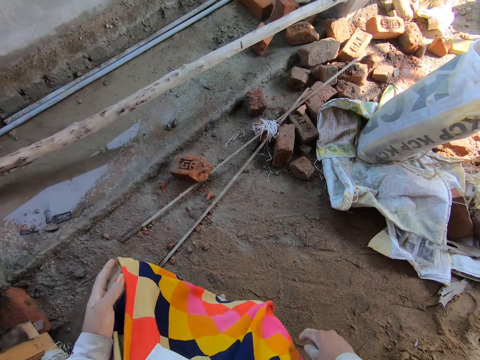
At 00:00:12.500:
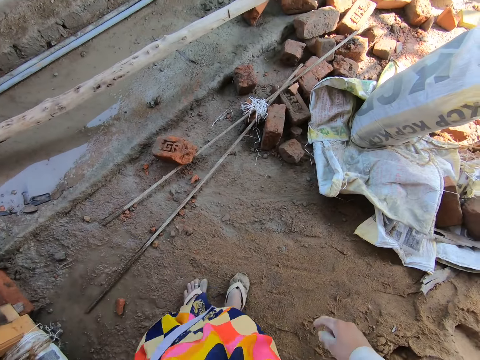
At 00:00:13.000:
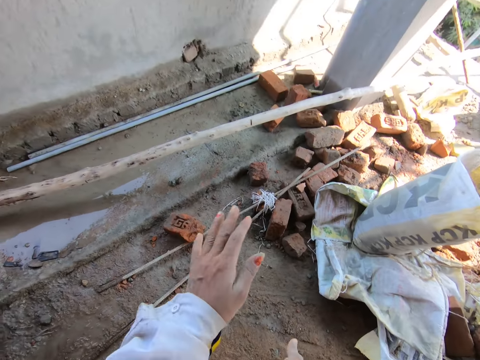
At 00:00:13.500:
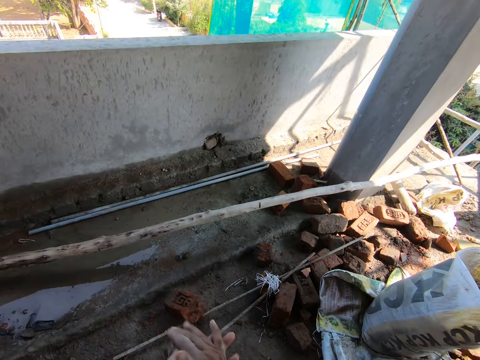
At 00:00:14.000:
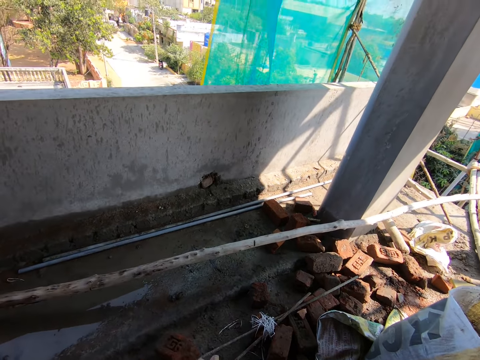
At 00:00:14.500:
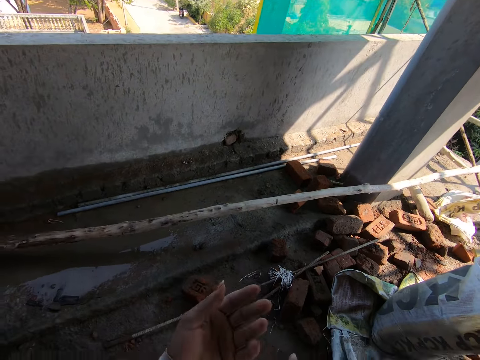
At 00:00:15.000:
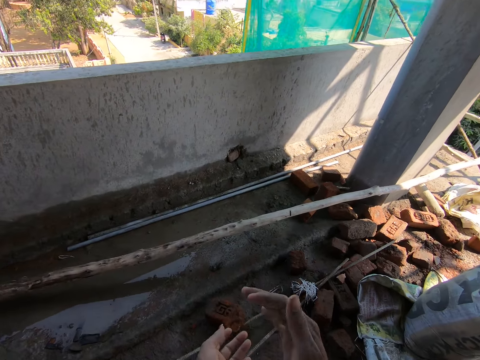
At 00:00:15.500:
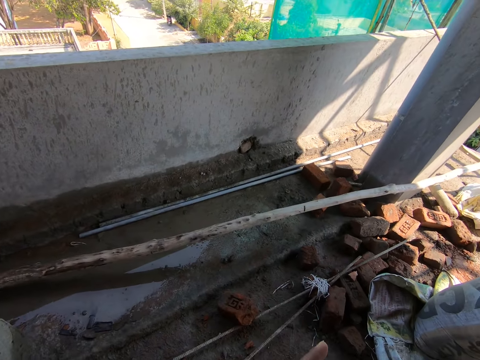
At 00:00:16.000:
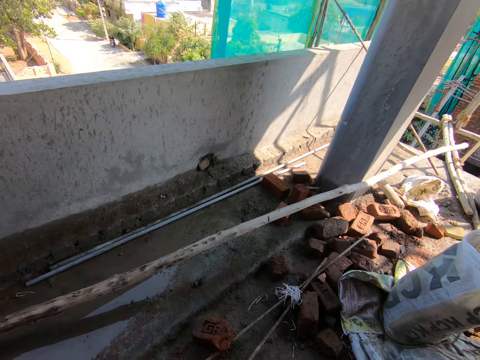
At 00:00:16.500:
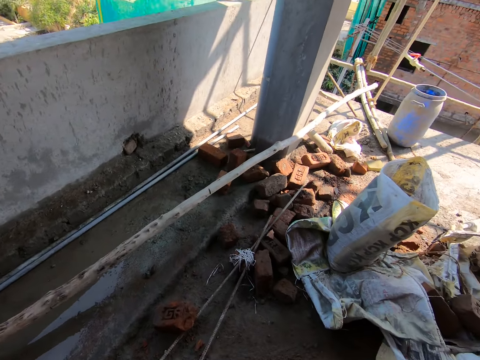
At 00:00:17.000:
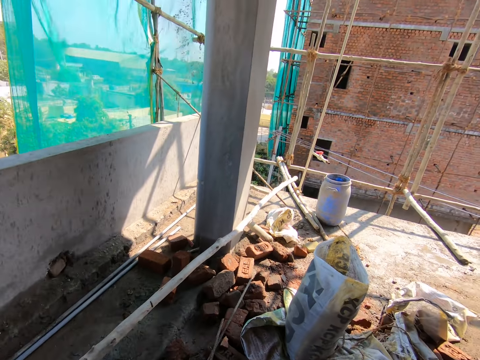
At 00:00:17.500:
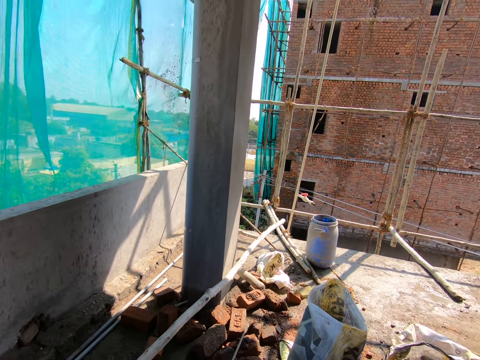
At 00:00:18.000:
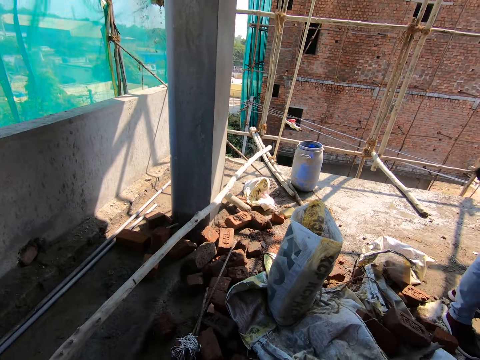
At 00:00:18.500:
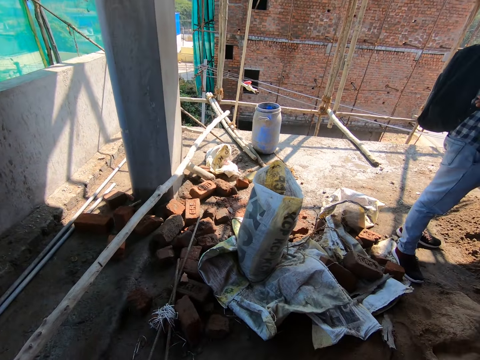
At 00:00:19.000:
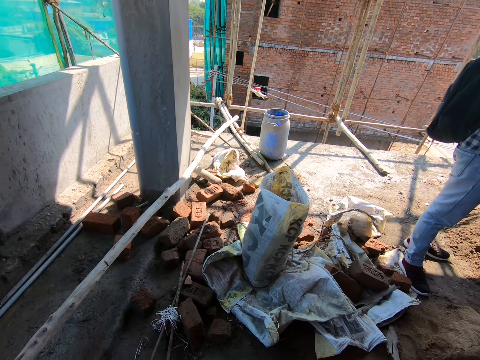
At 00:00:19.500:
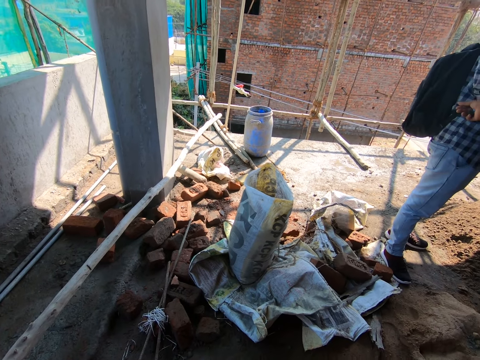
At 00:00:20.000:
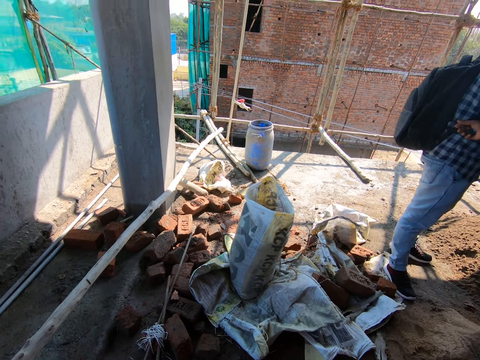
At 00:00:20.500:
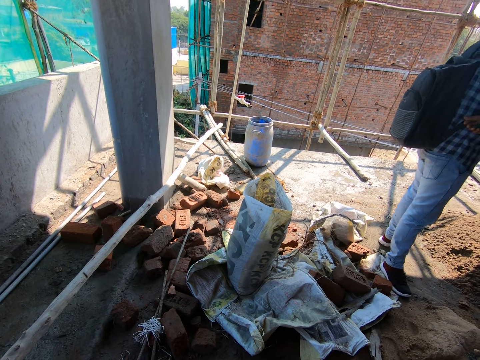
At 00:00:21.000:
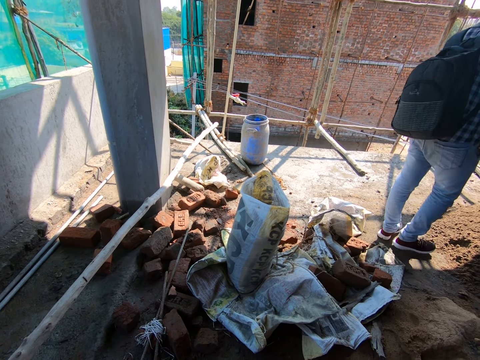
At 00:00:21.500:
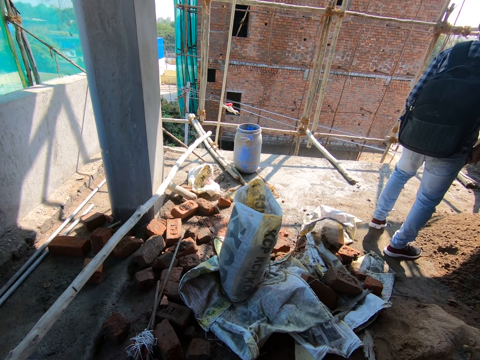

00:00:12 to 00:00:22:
The camera wearer claps her hands together. She stares at the building.

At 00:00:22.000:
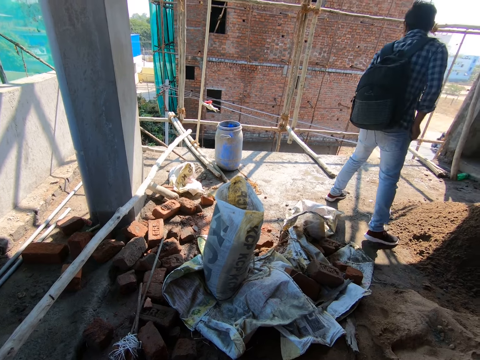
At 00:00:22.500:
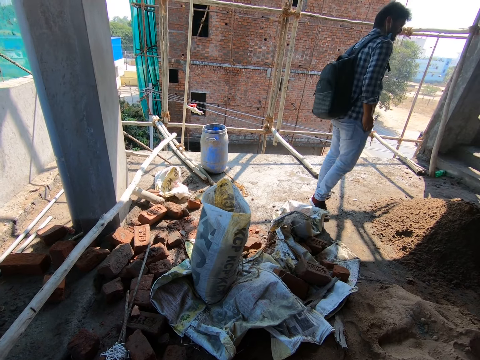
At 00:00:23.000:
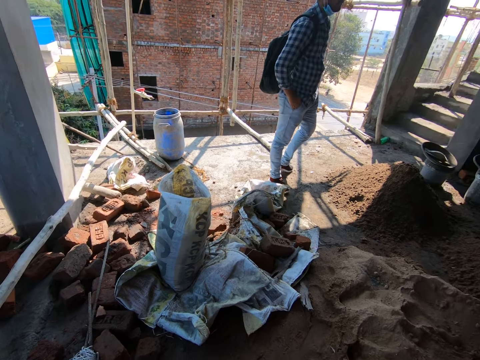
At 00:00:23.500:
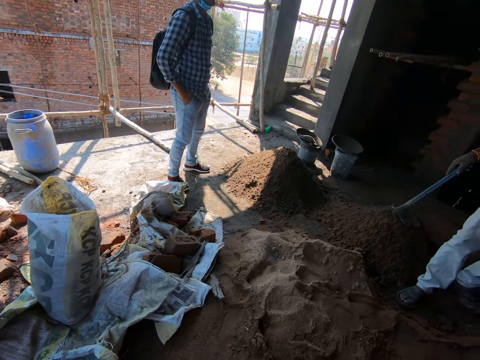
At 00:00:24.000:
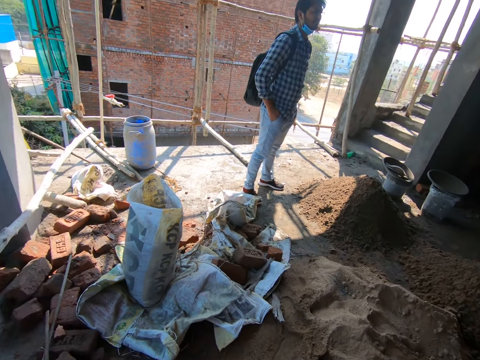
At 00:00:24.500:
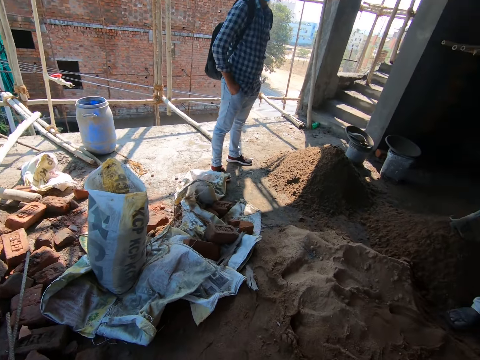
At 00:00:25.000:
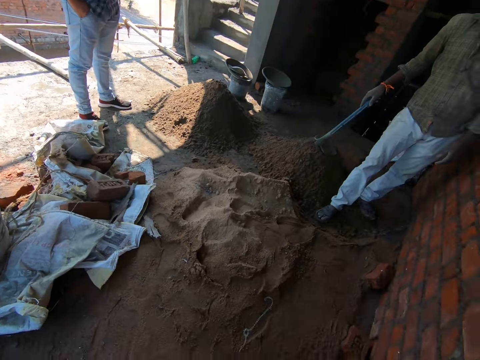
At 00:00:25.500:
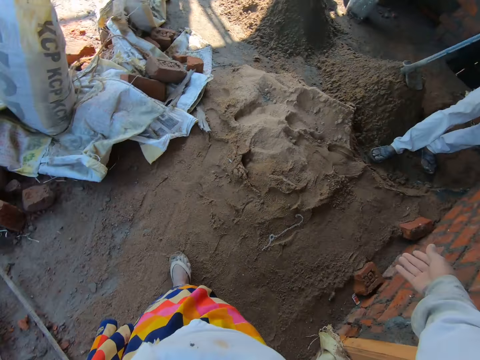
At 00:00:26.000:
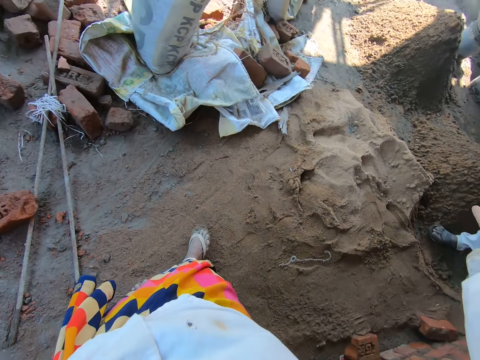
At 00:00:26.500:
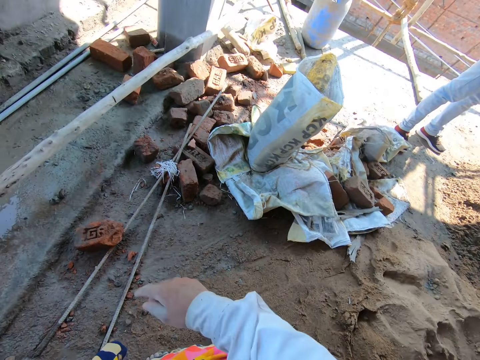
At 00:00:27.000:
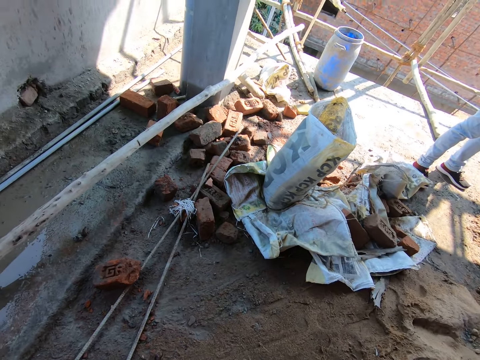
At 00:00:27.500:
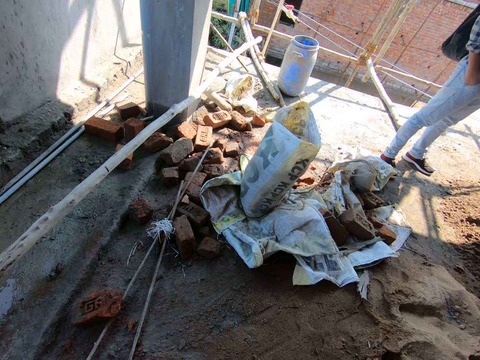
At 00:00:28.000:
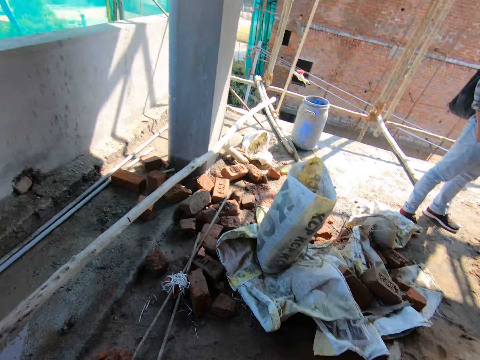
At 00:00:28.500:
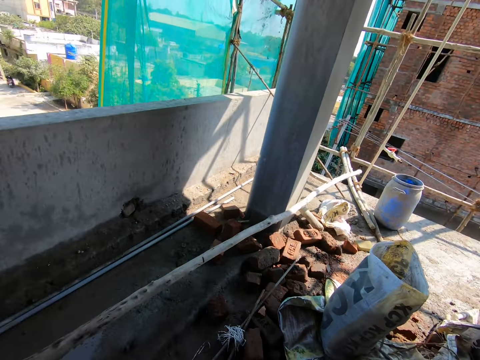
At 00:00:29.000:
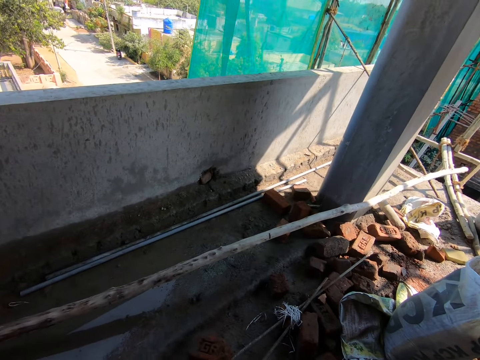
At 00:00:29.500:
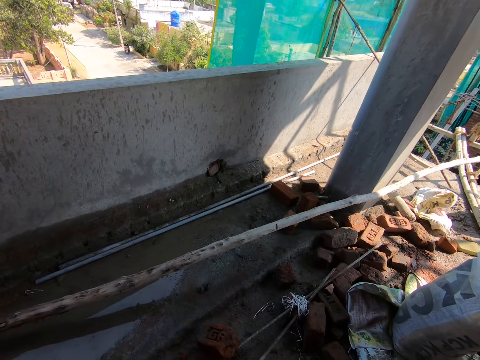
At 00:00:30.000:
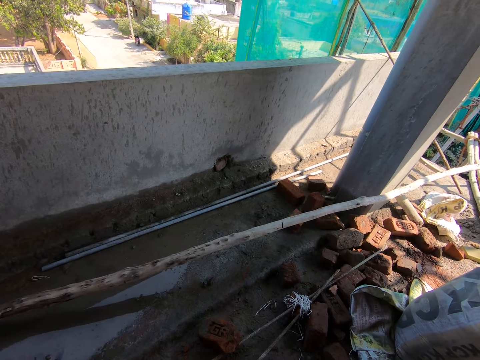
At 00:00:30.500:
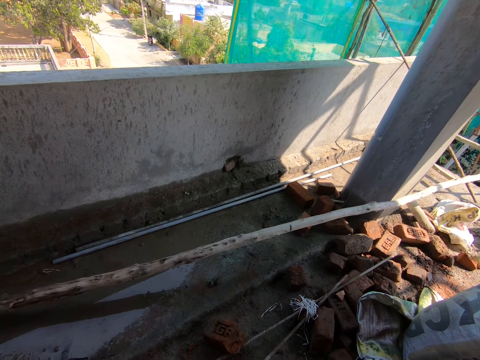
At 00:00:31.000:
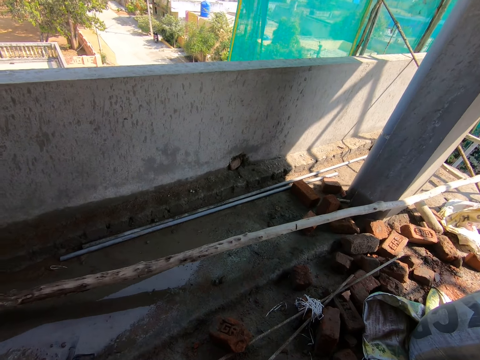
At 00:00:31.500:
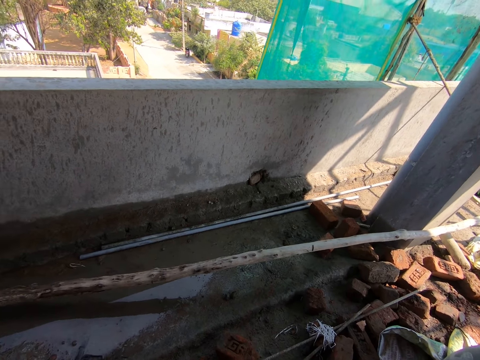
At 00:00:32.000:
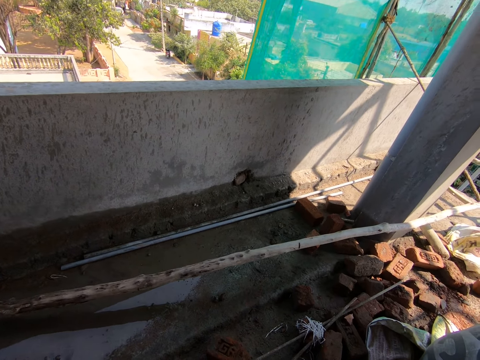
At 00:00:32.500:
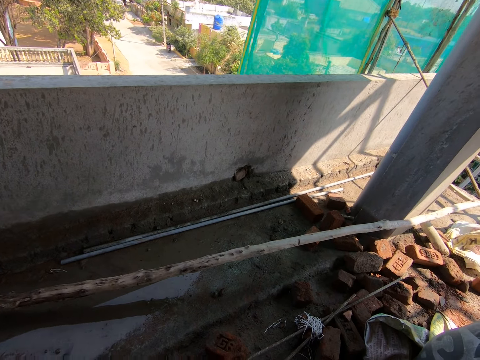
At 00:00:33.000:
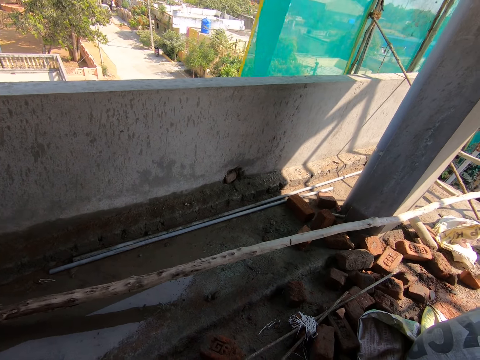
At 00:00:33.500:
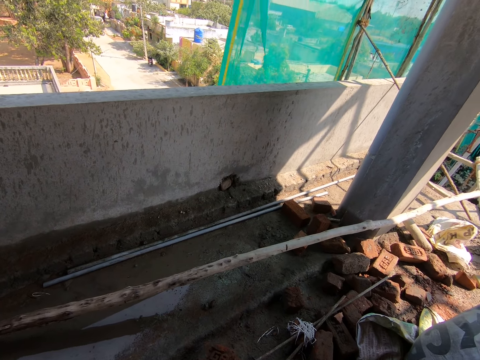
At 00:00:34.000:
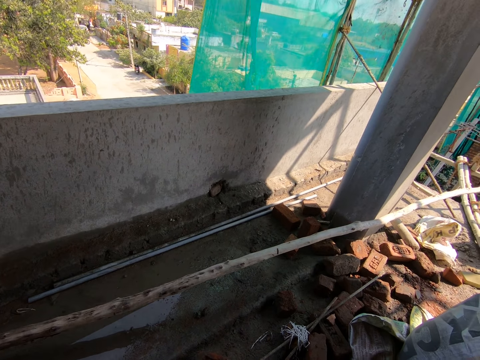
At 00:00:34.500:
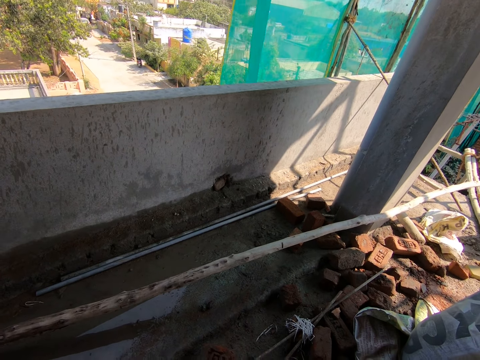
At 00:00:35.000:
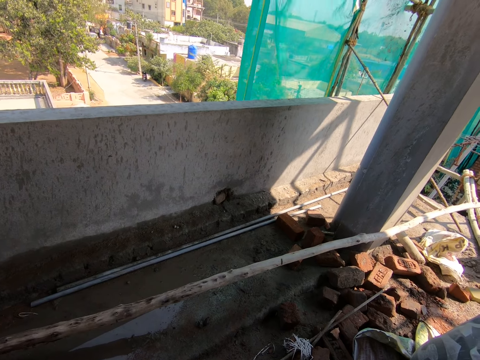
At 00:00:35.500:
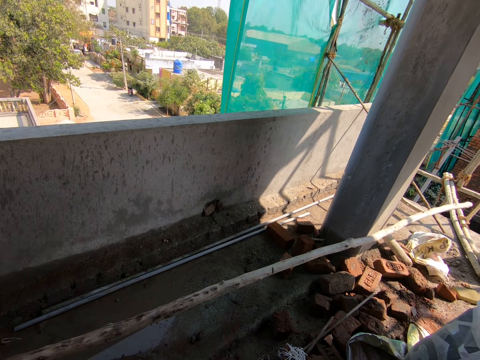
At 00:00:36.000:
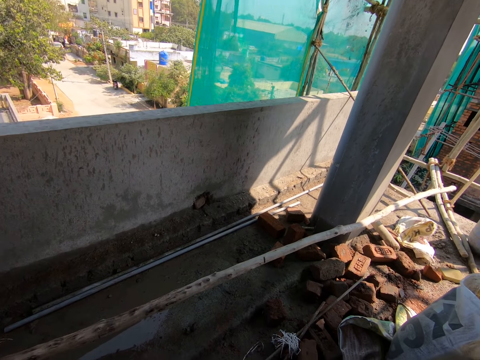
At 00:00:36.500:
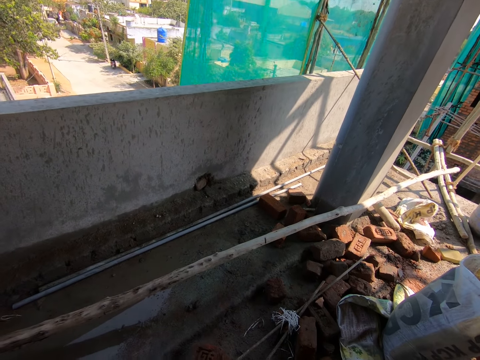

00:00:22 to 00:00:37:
The man holds the hoe in his right hand. The man interacts with the camera wearer. The camera wearer looks across the building.

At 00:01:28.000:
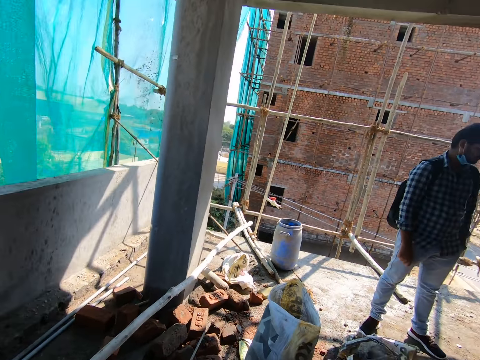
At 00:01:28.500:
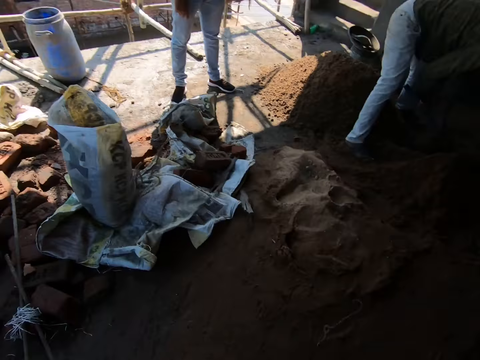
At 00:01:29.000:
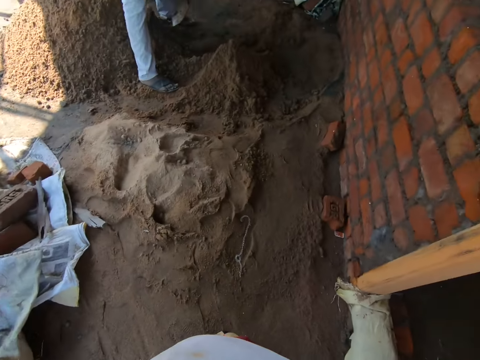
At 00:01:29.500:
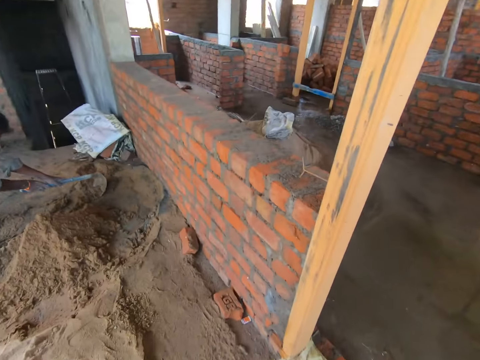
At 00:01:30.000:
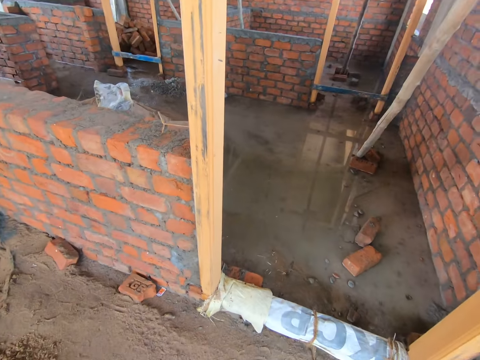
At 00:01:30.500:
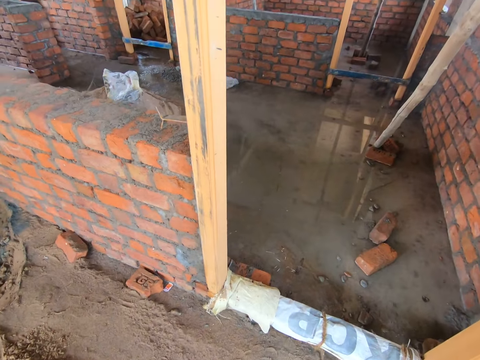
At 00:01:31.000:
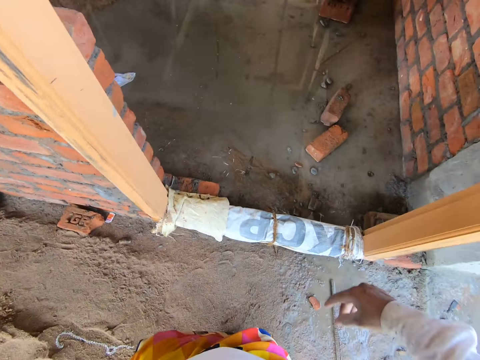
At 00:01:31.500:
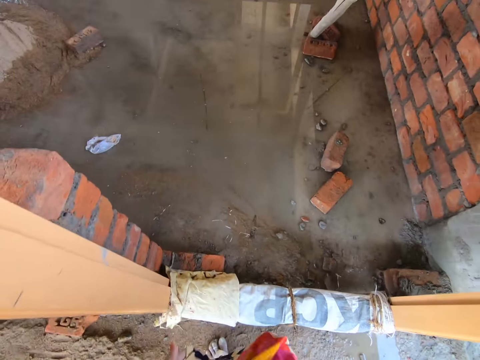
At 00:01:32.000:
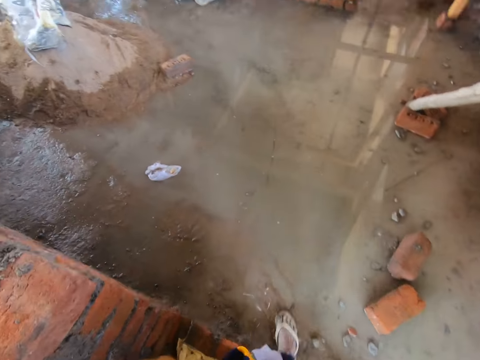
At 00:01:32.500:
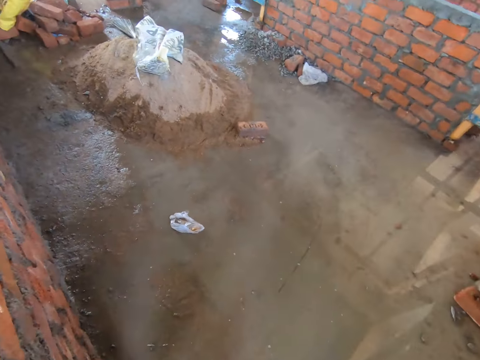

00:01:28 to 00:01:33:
A man mixes the sand with the hoe. The man packs the sand on the floor with the hoe in both hands. The camera wearer walks around the building.
